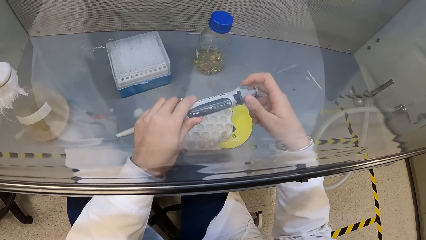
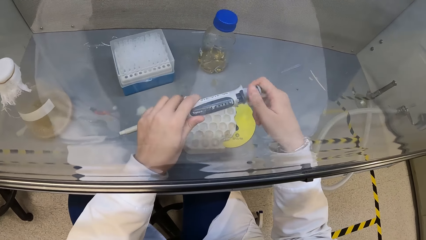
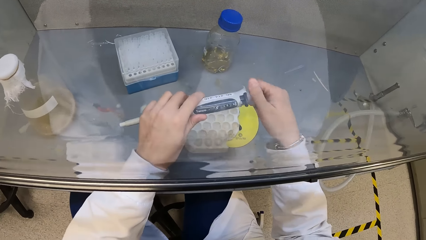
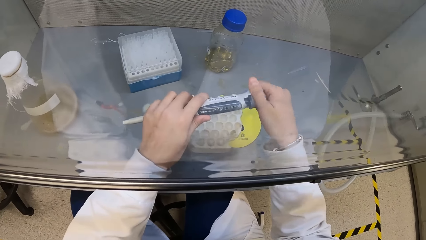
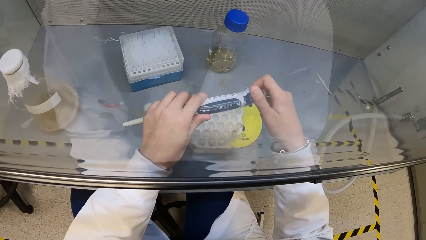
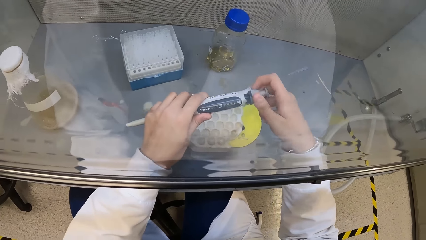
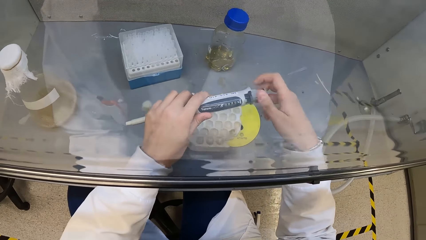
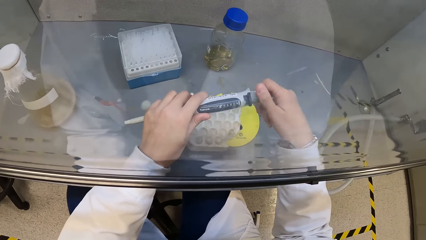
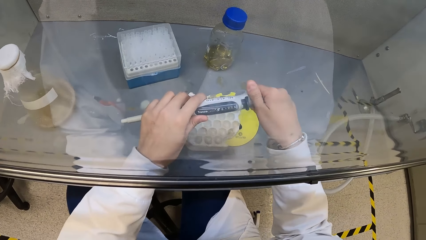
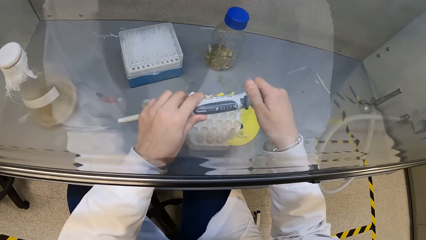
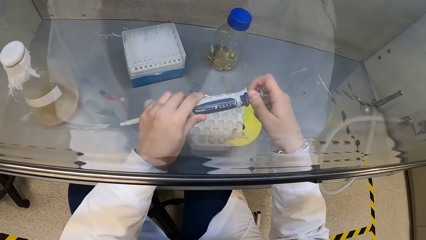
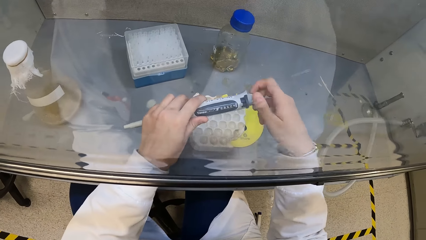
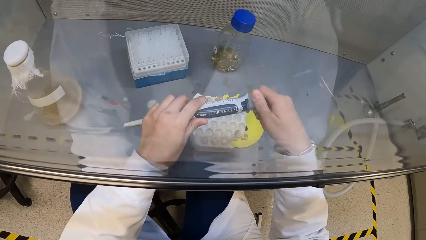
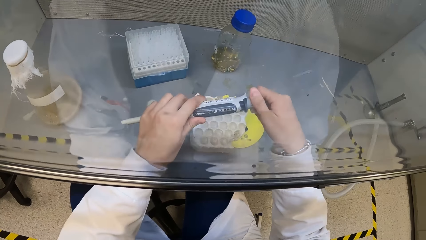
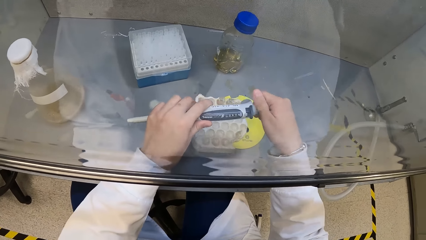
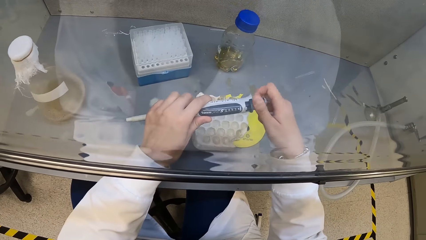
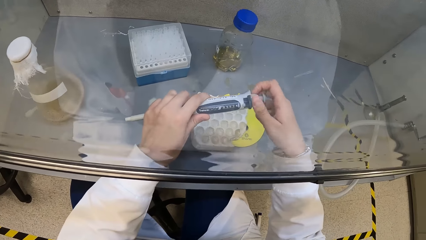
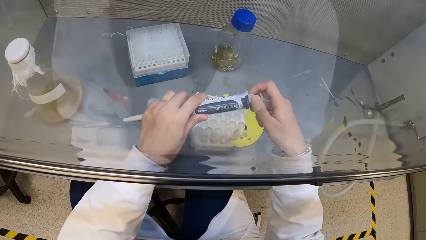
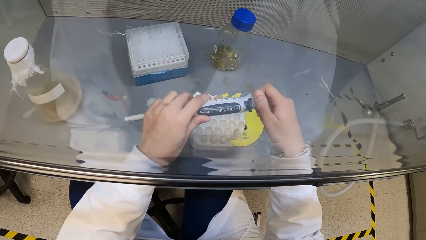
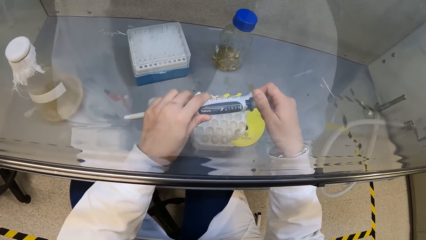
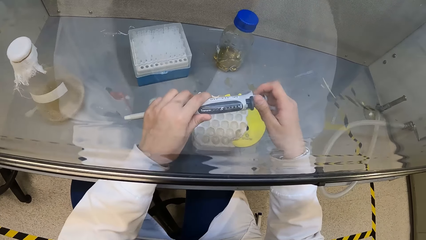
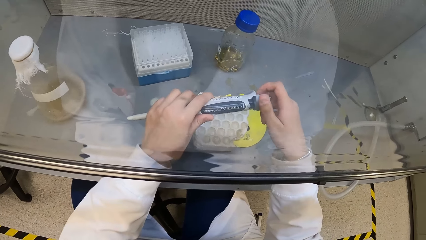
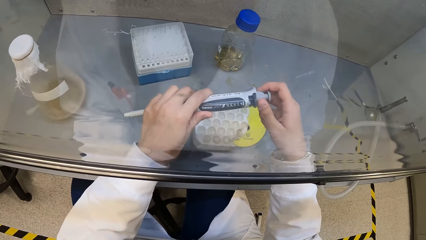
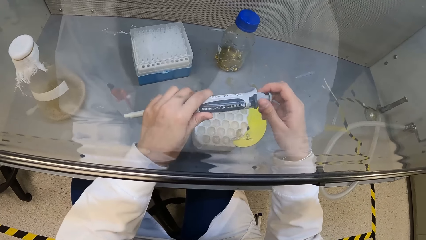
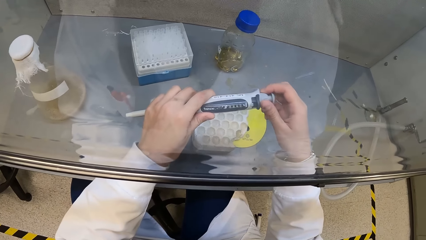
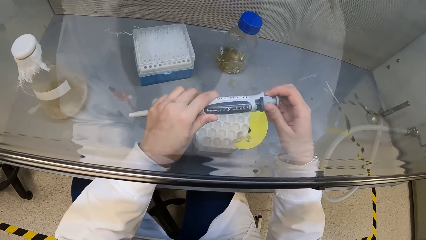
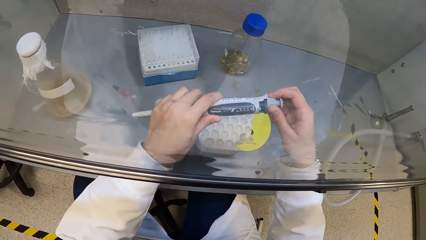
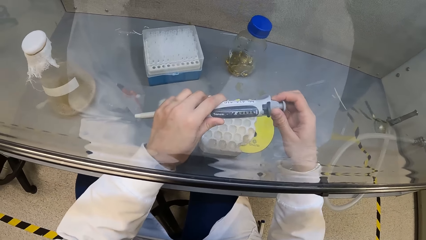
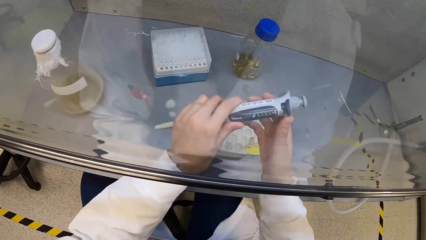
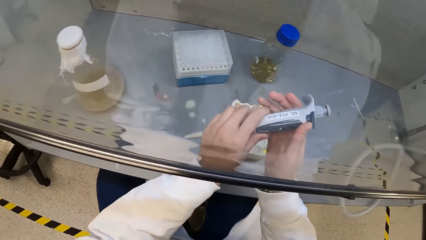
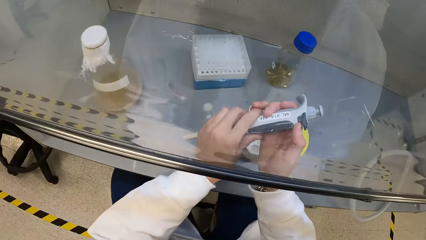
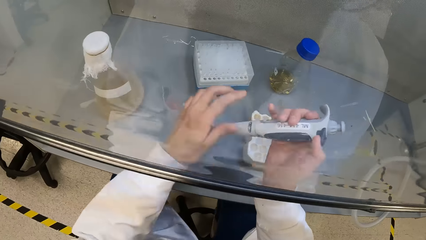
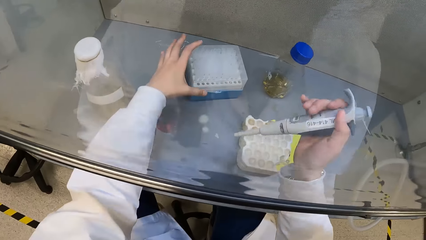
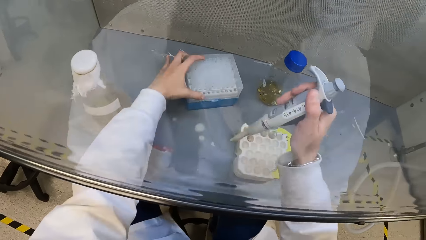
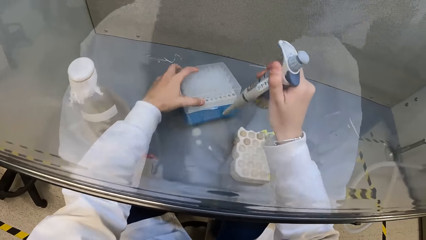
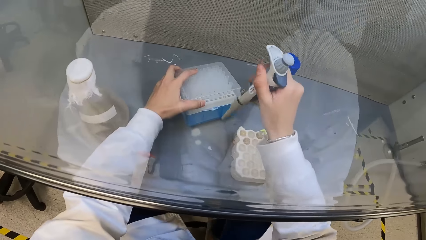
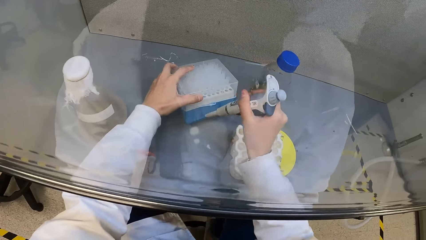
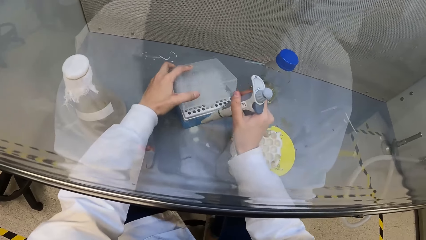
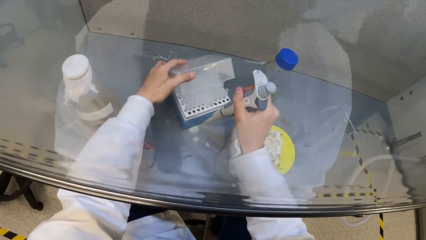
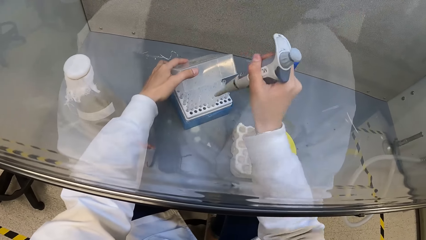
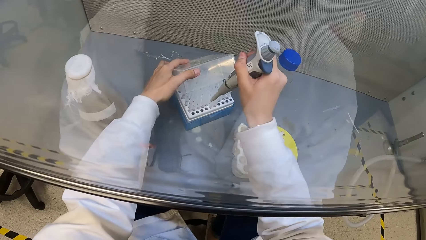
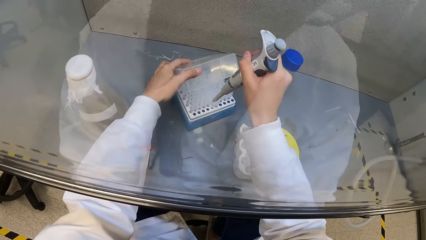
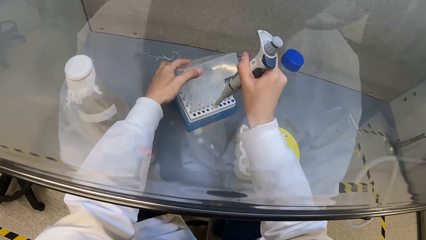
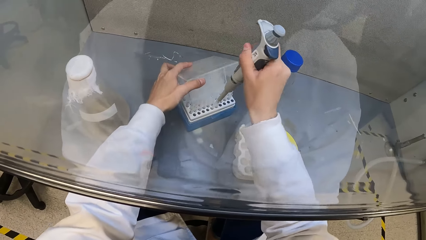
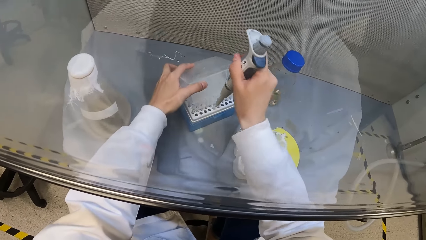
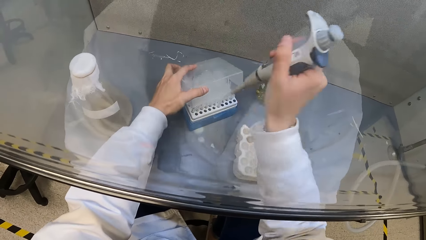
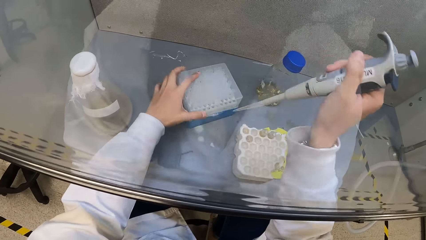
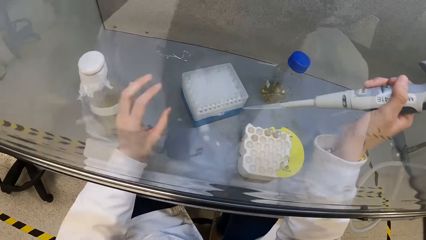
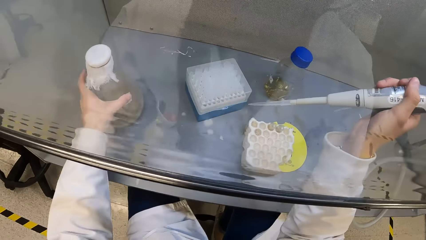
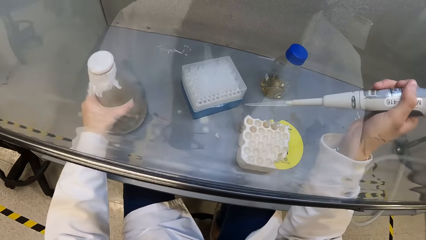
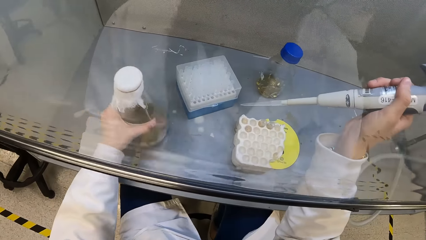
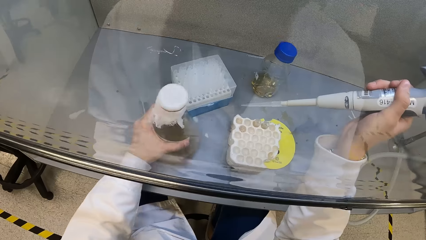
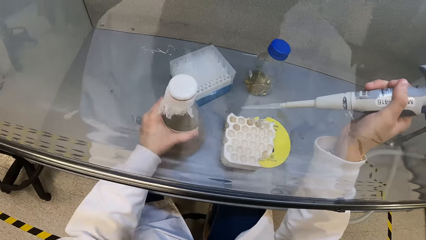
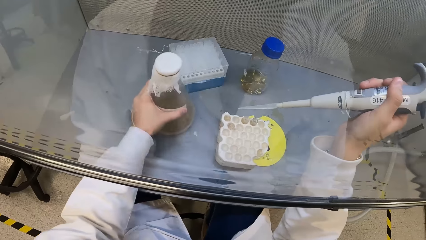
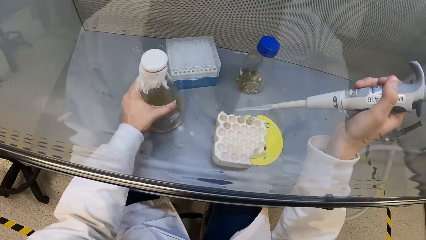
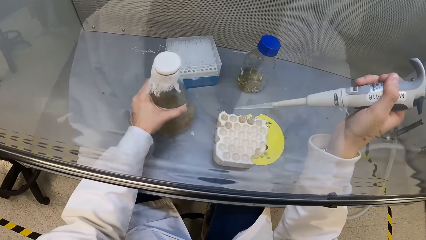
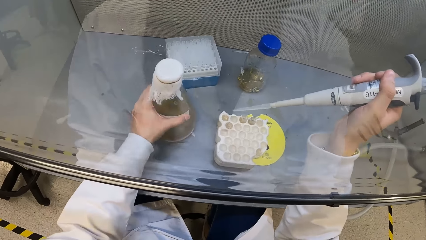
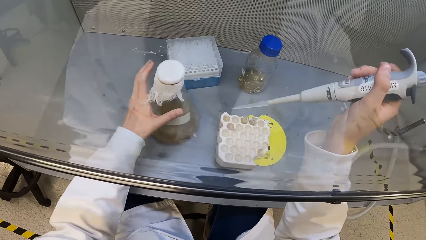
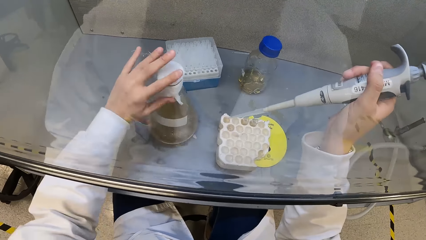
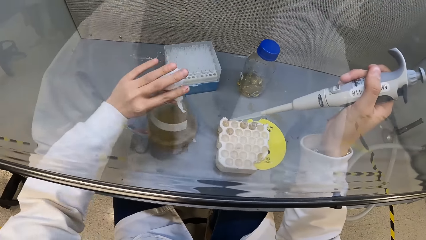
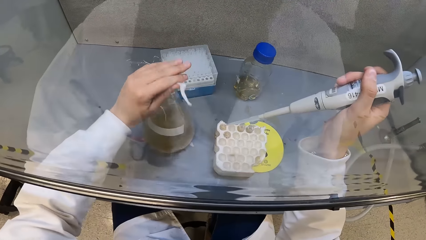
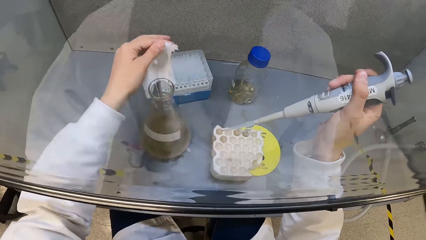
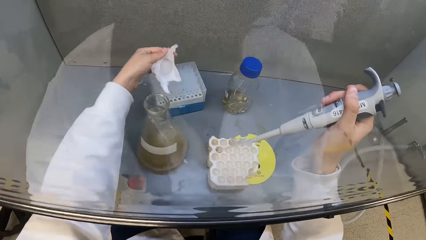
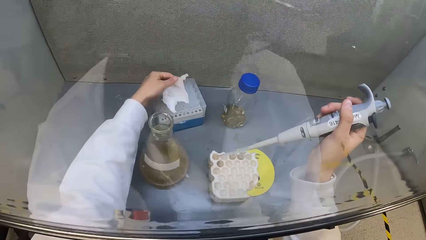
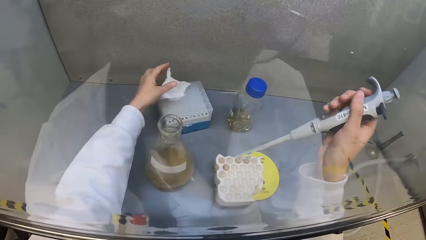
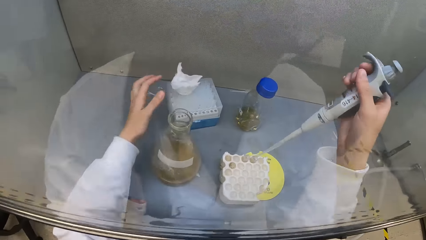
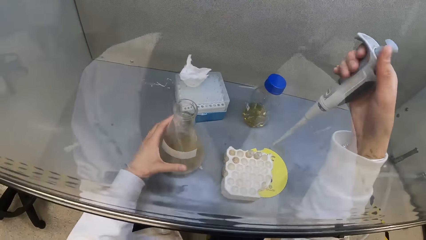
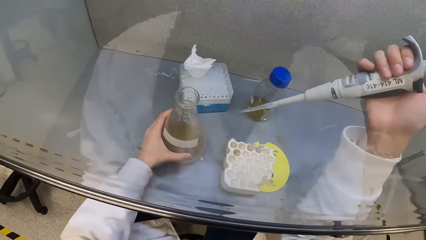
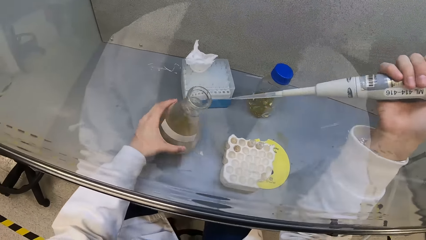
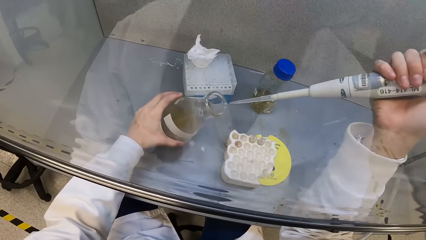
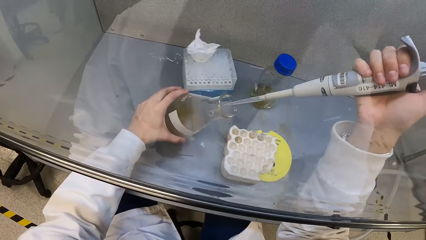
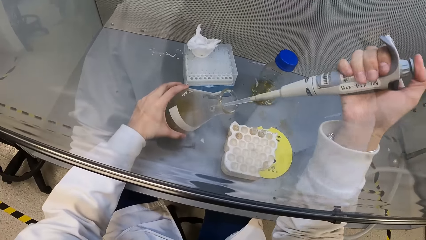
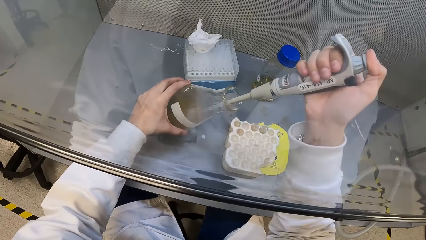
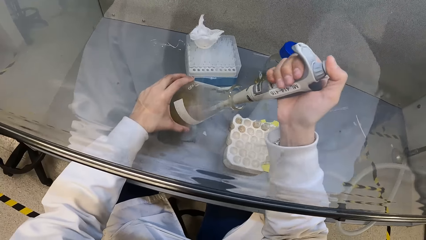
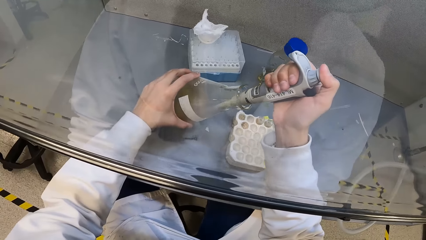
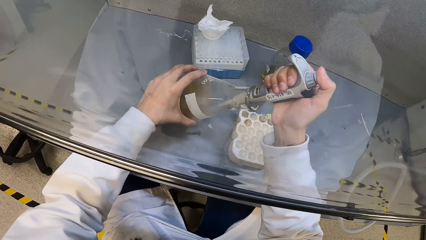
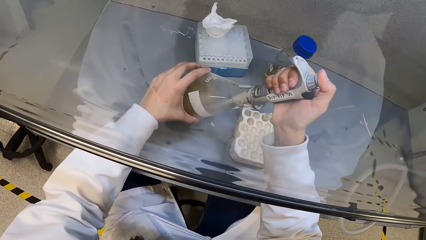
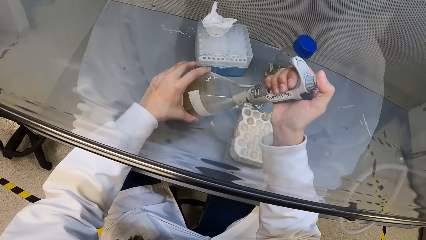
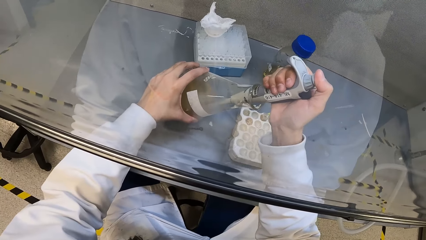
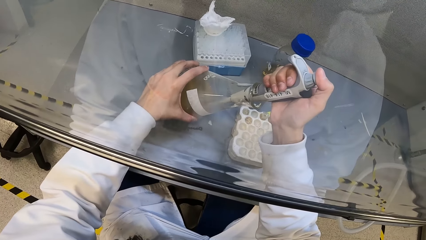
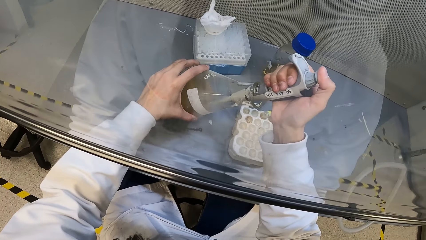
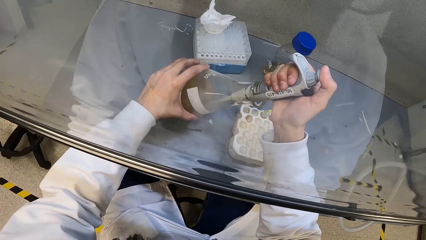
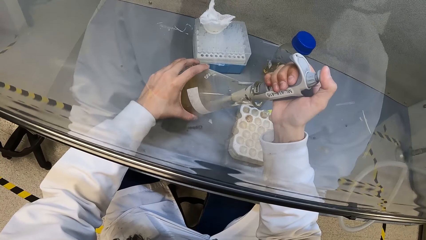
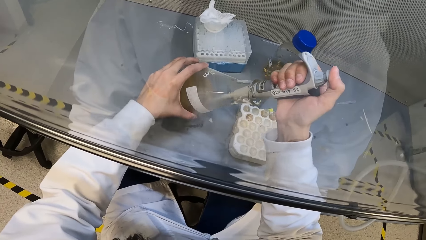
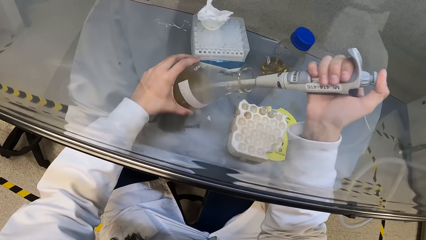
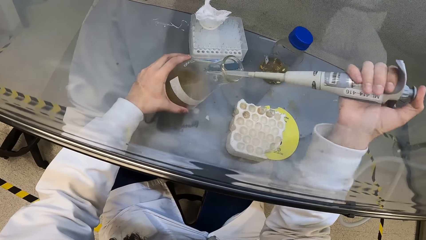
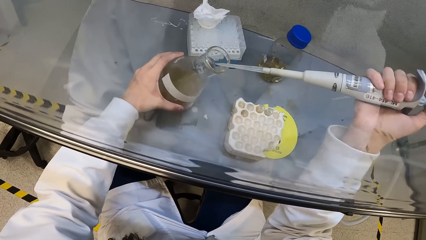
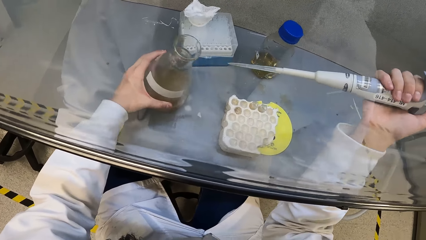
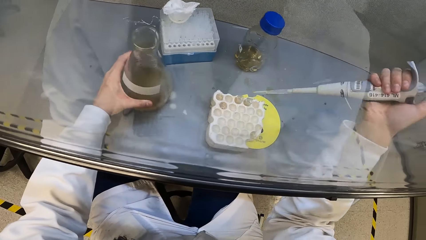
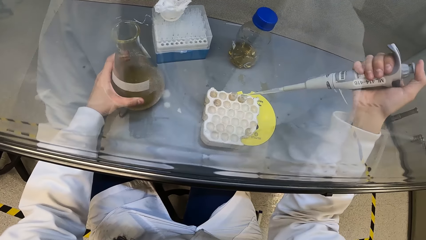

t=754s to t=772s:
The camera wearer passes the micropipette or liquid sucker in her left hand to her right hand. She opens the tube rack with her left hand. She dips the micropipette in her right hand into a tube in the tube rack in the fume cupboard. She sucks something with the liquid sucker. She closes the tube rack with the cover in her left hand. She moves the conical flask in the fume cupboard with her left hand. She removes the cover on the conical flask with her left hand. She picks the conical flask in the fume cupboard with her left hand. She dips the micropipette in her right hand into the conical flask in her left hand. She sucks some liquid in the conical flask in her left hand with the micropipette in her right hand.
